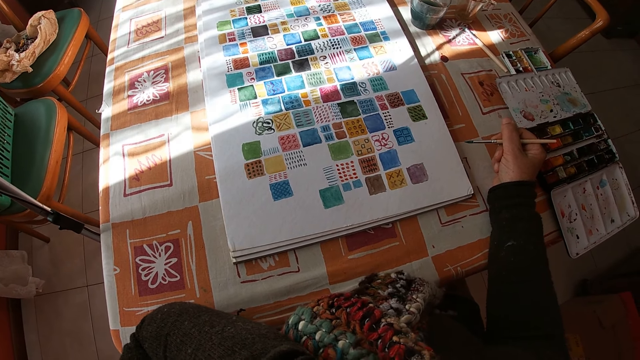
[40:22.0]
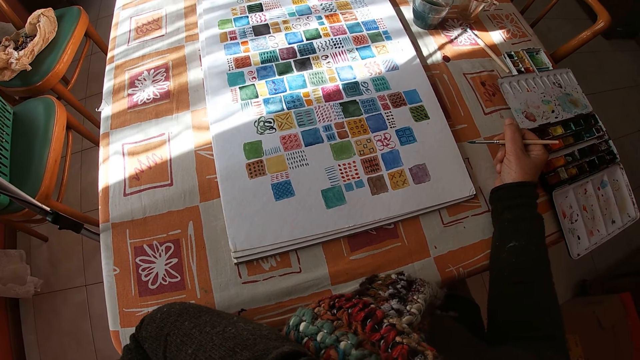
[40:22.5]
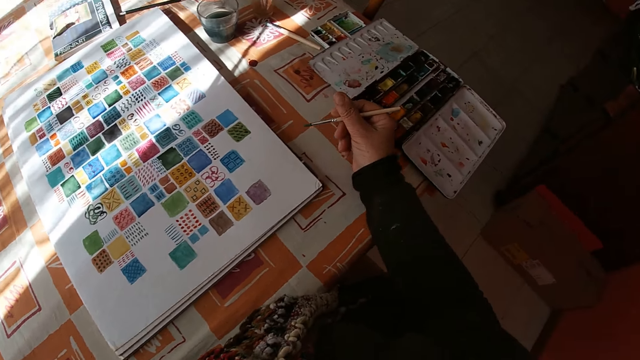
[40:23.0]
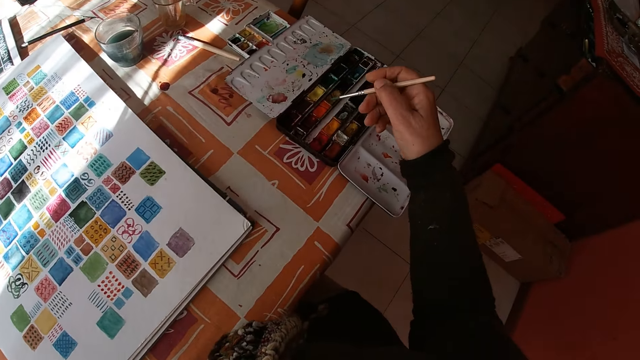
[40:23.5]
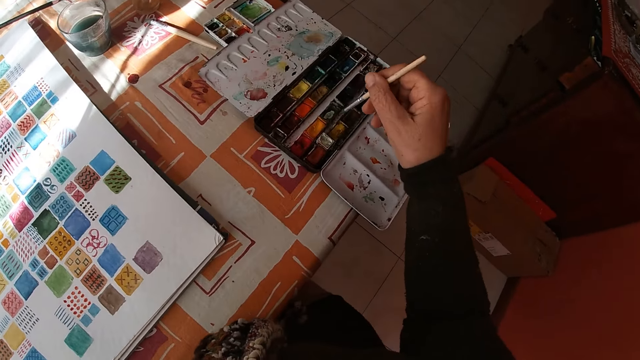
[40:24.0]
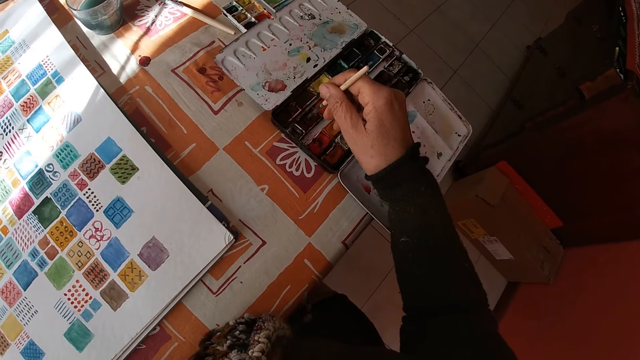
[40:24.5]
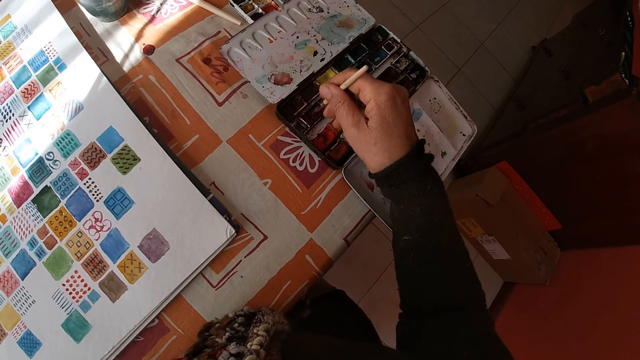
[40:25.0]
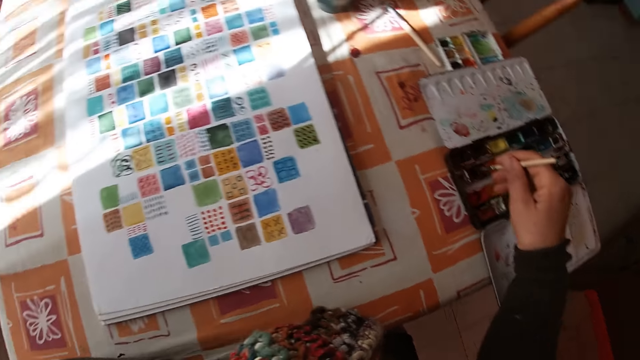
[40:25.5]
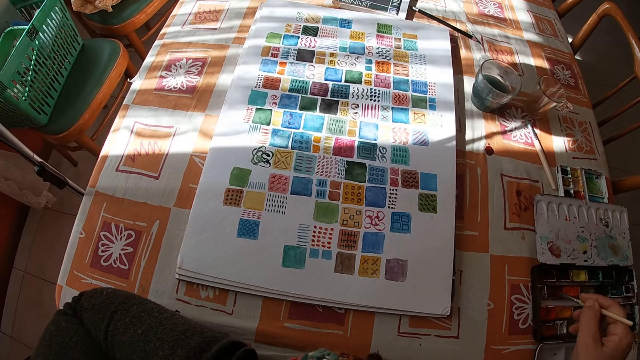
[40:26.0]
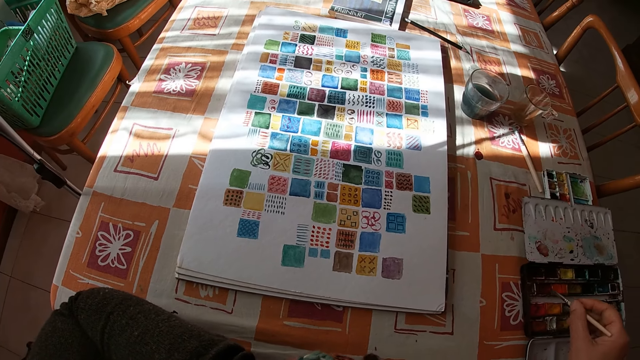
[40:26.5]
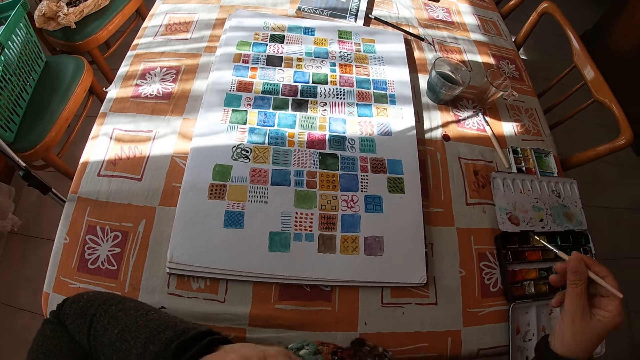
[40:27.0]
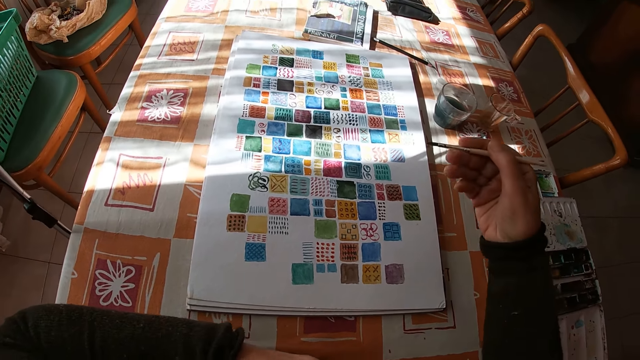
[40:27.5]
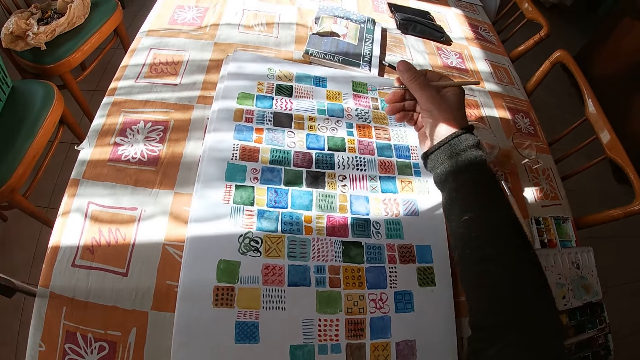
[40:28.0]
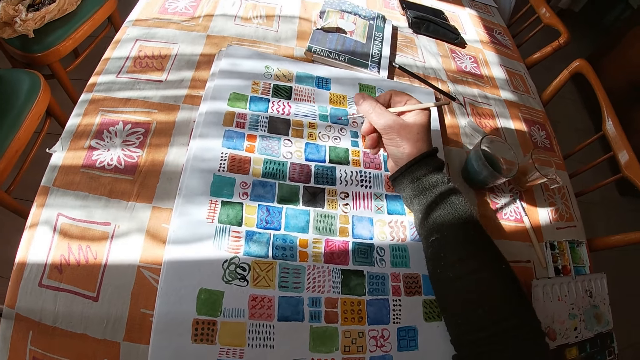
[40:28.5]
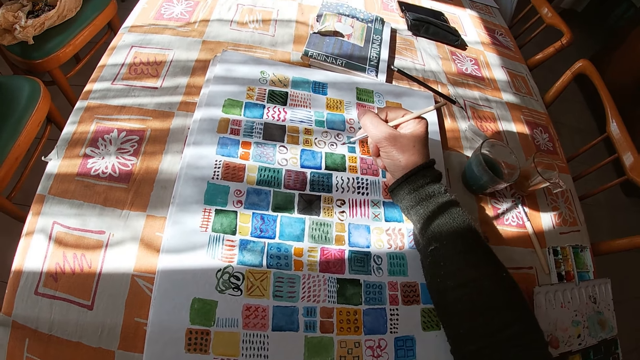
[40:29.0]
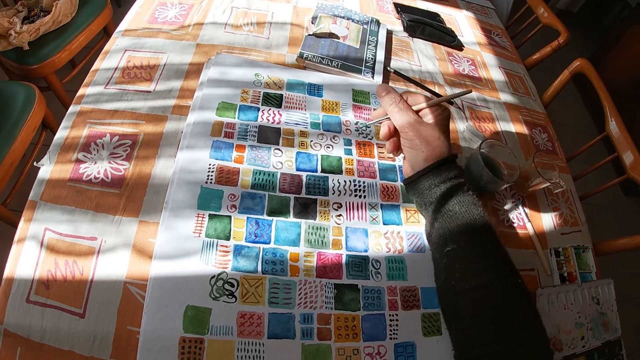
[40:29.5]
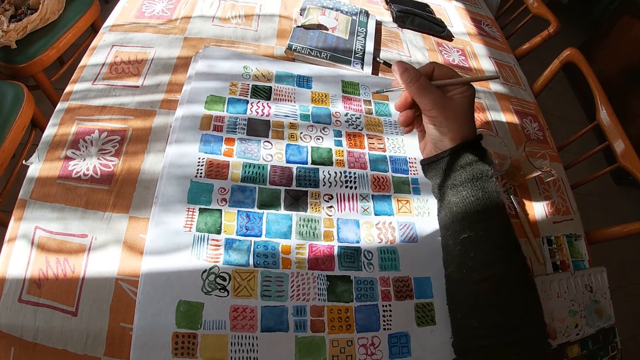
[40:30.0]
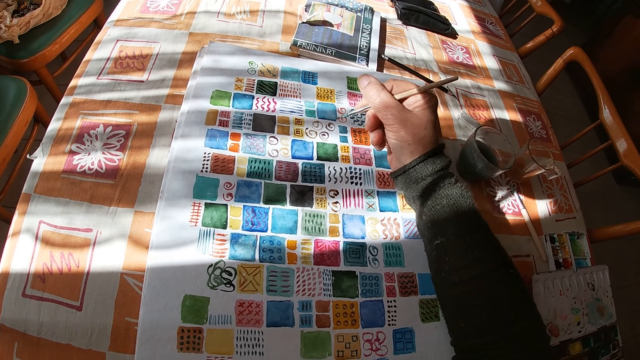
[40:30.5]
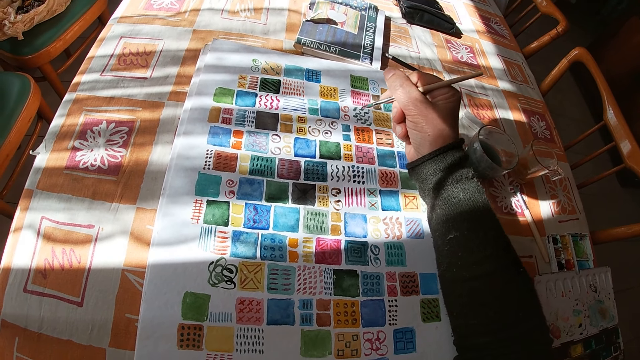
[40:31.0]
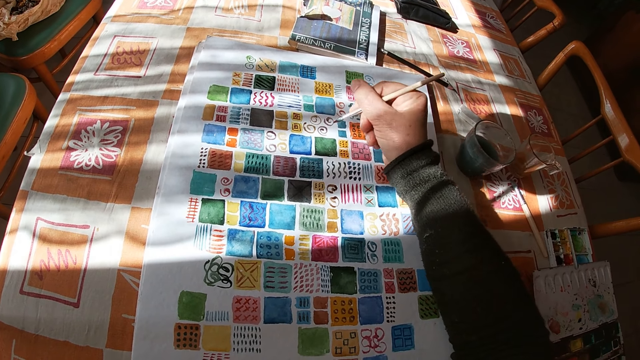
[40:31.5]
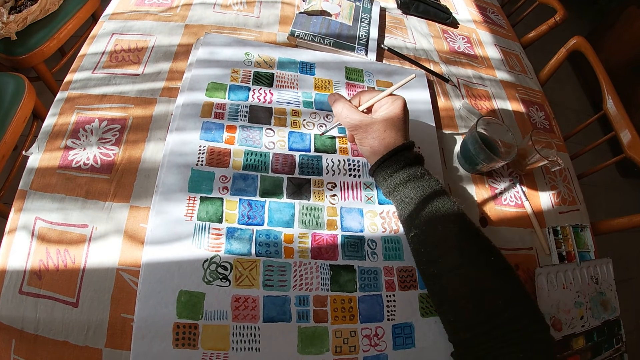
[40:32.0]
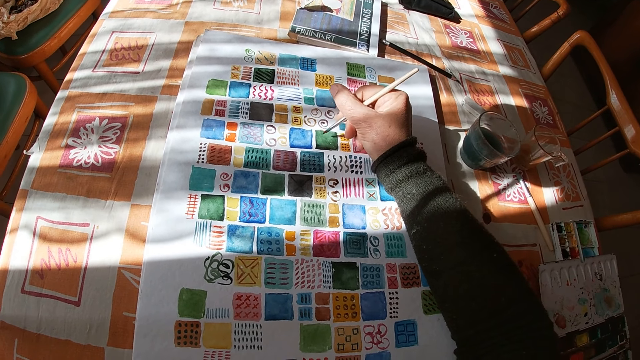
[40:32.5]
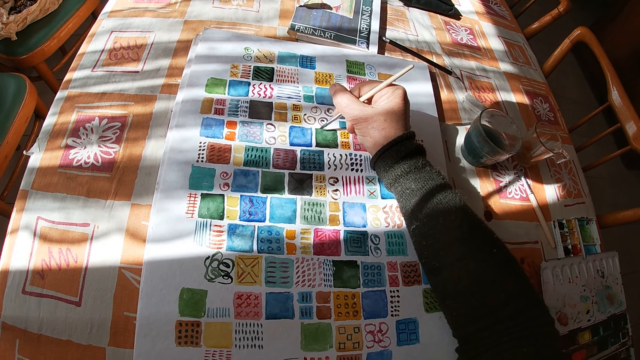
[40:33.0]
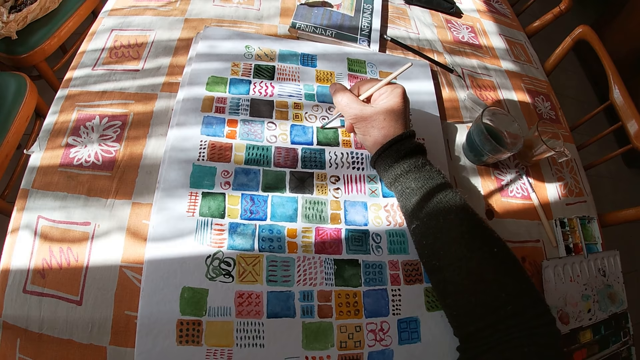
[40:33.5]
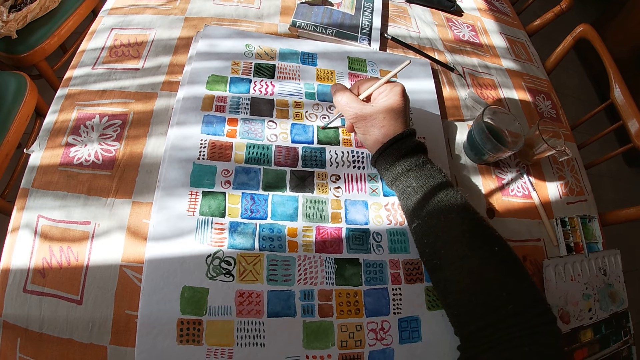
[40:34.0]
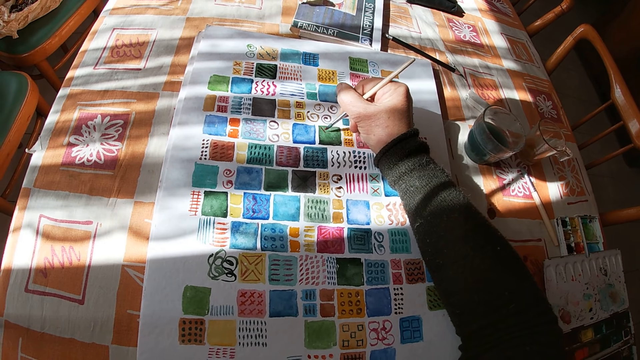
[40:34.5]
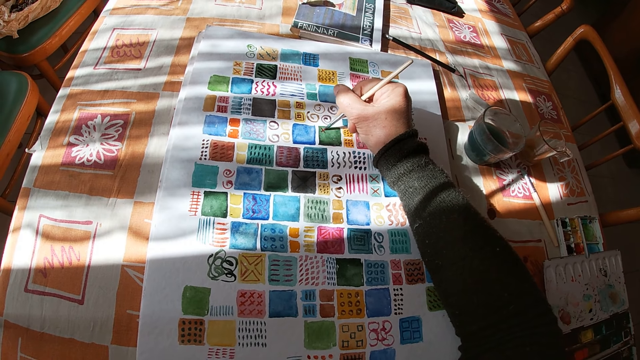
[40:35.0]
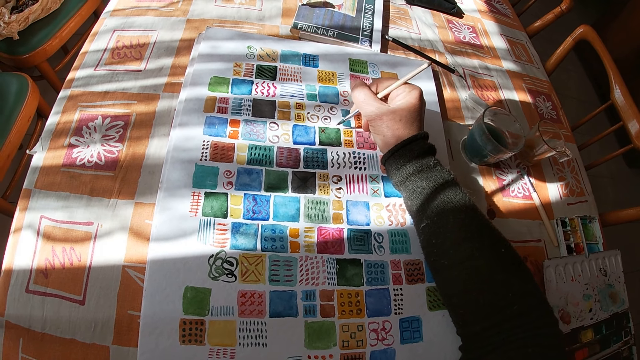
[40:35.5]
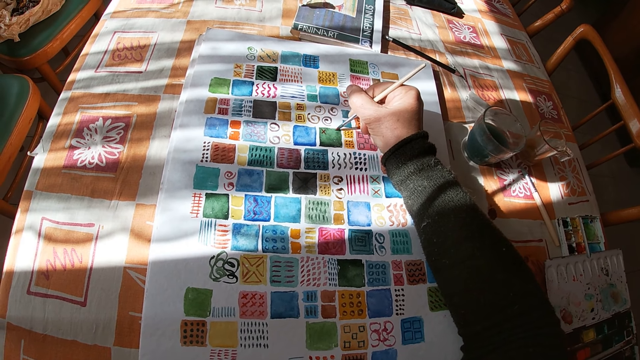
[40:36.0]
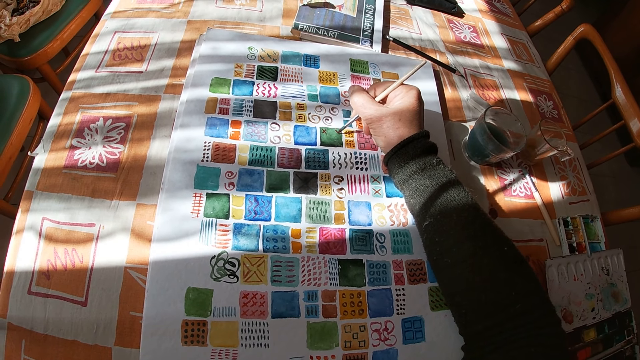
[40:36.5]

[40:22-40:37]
The camera wearer dips the paint brush in the color palette on the table with her right hand. She looks at the drawing. She holds the paint brush. She paints on the canvas pad on the table with the paint brush in her right hand.

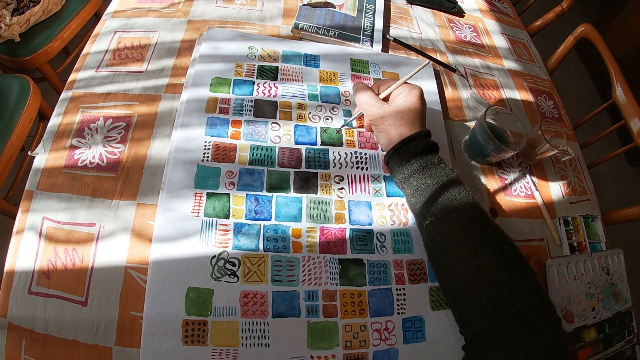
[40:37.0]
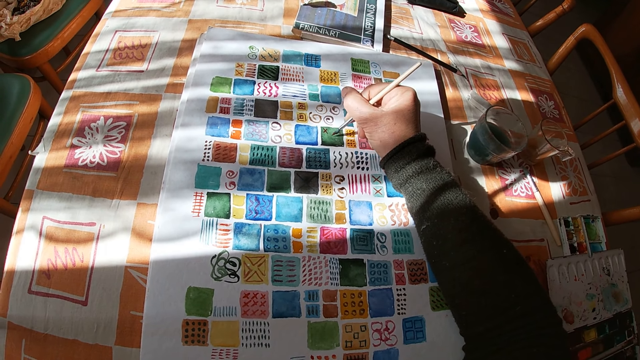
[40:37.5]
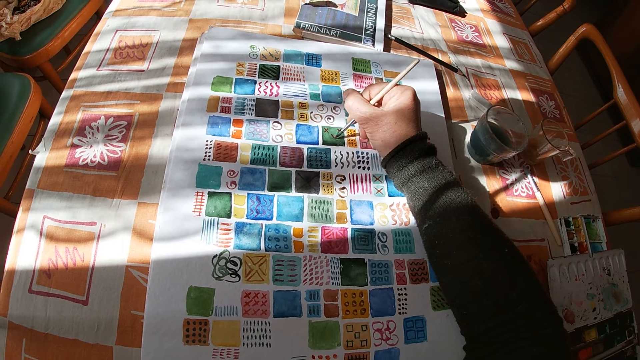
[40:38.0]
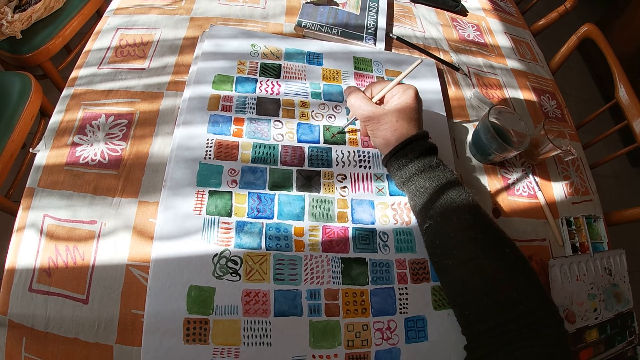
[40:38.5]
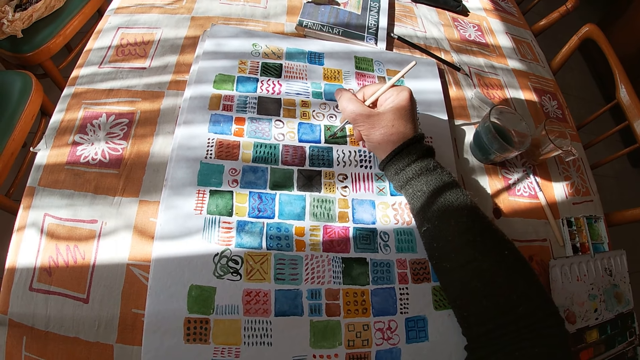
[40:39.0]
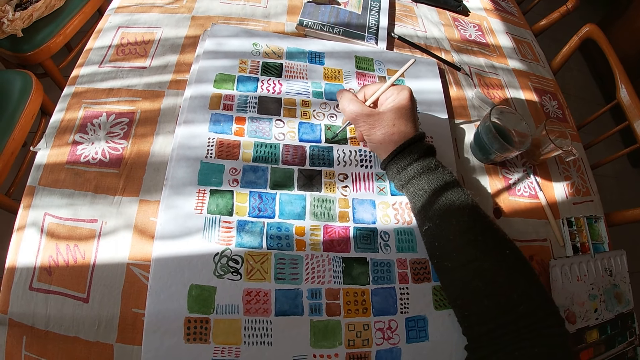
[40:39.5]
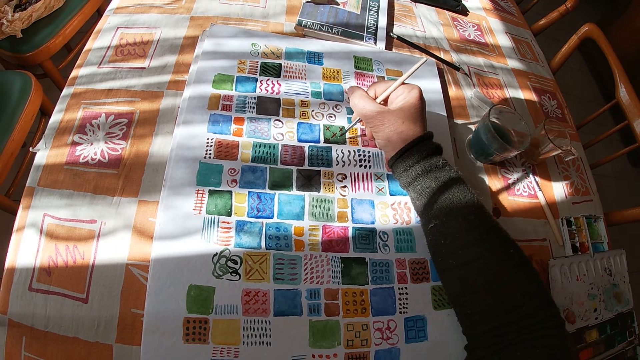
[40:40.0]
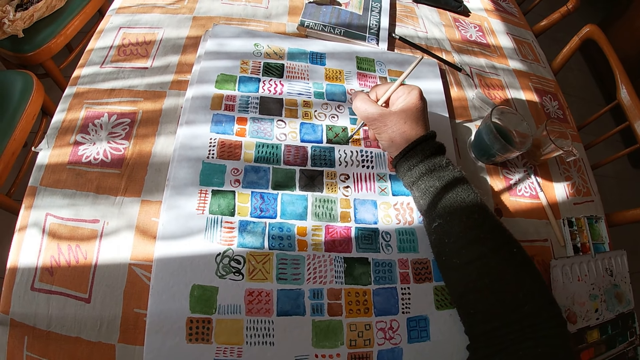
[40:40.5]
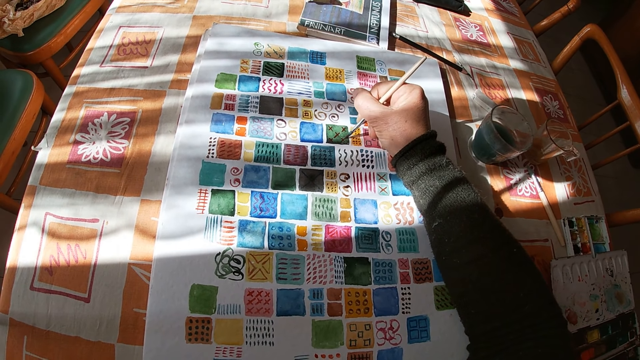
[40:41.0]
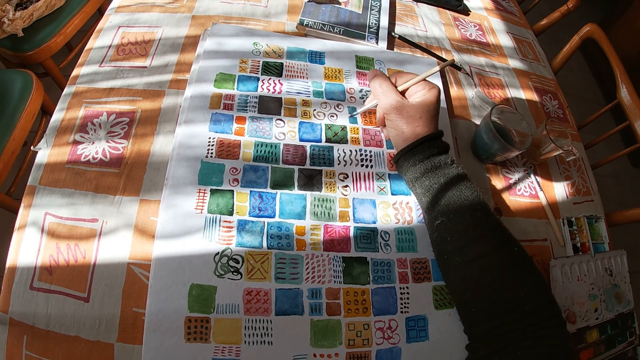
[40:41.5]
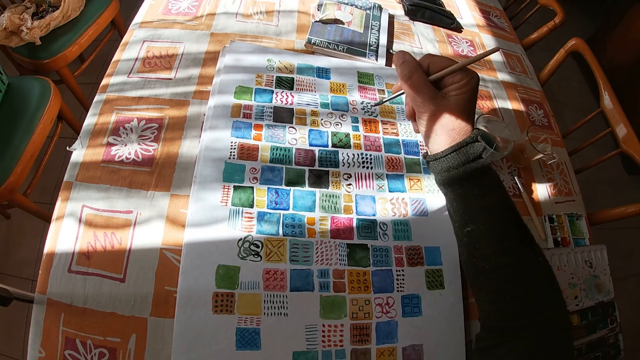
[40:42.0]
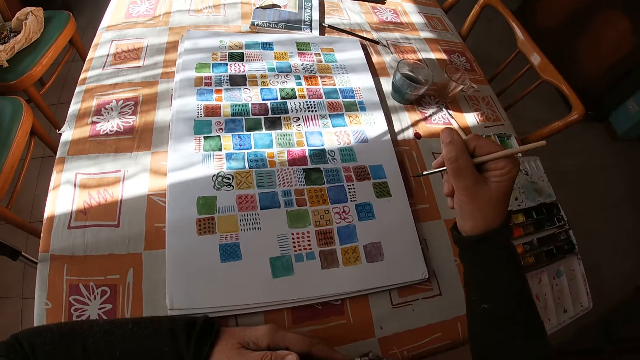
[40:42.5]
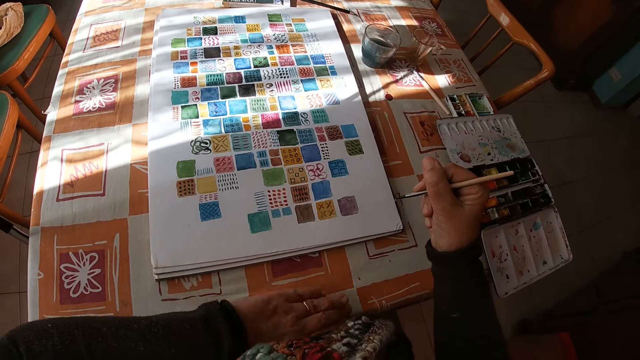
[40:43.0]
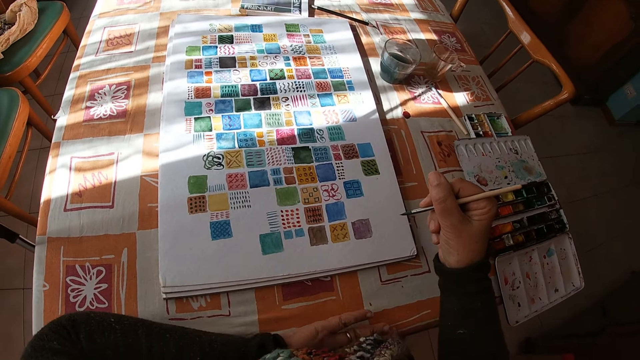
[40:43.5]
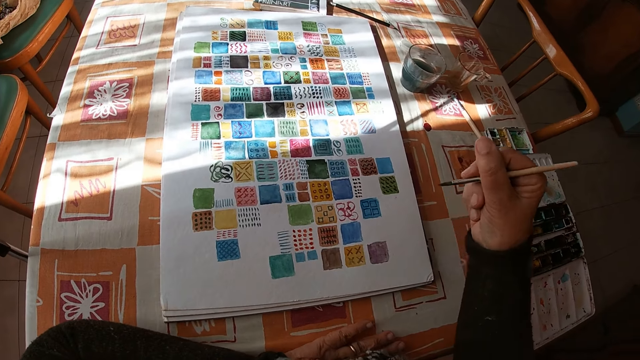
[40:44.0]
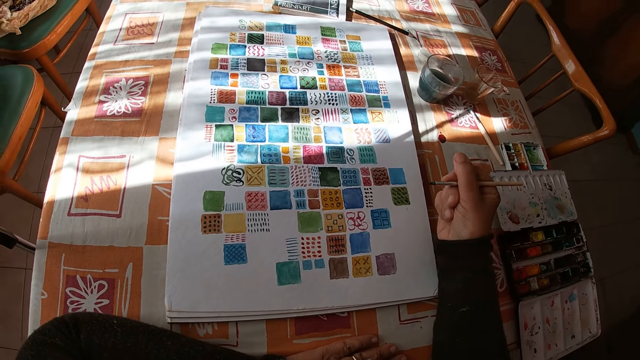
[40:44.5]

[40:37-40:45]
The camera wearer holds the paintbrush. They move the right hand.
